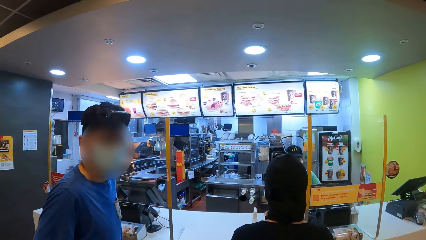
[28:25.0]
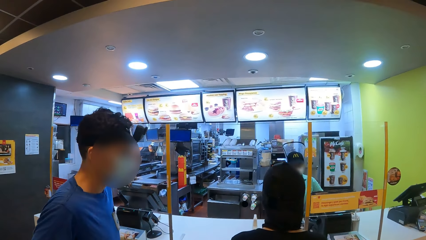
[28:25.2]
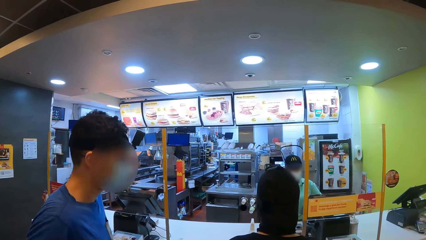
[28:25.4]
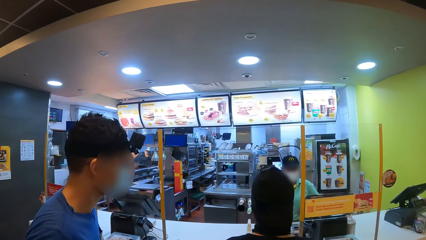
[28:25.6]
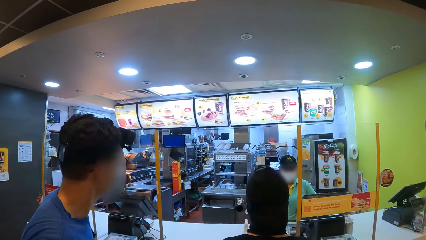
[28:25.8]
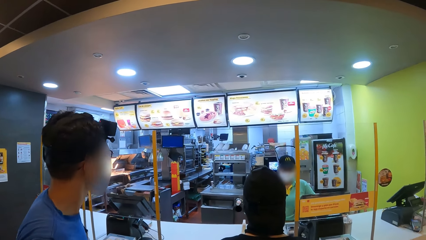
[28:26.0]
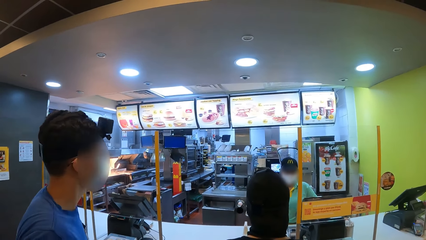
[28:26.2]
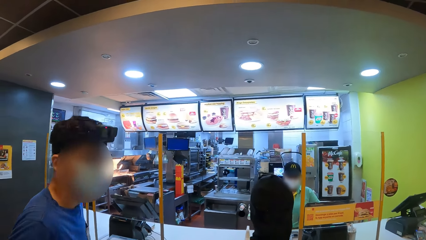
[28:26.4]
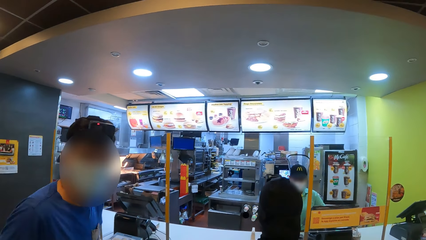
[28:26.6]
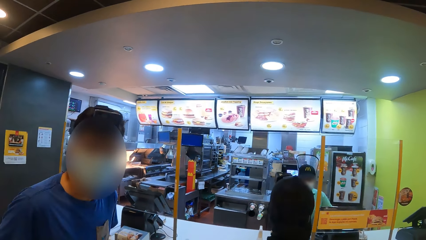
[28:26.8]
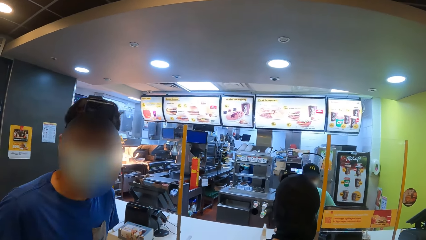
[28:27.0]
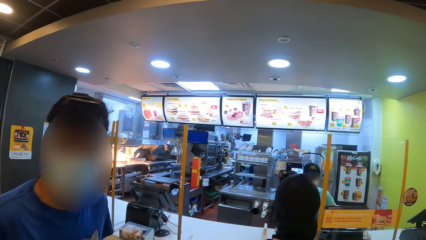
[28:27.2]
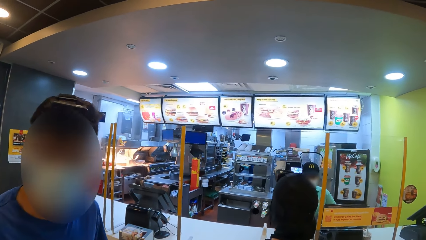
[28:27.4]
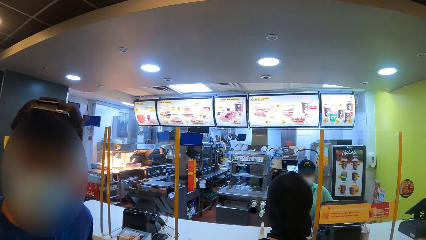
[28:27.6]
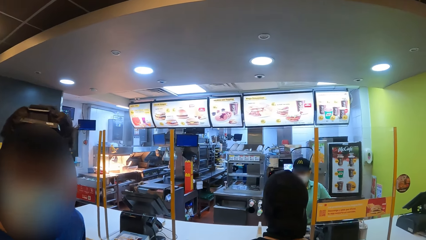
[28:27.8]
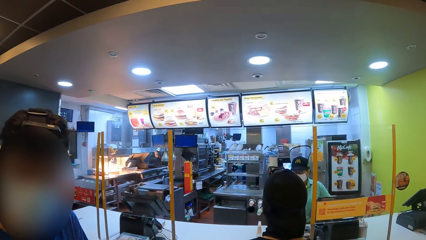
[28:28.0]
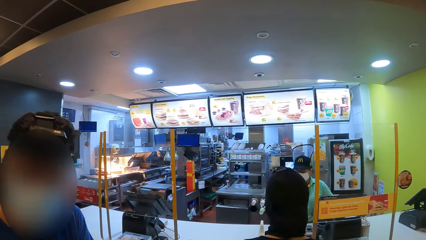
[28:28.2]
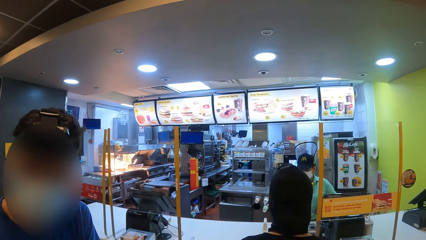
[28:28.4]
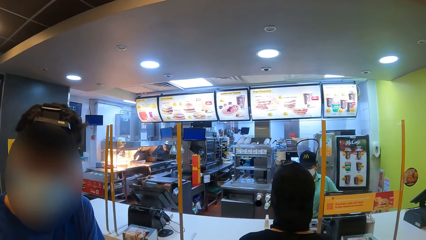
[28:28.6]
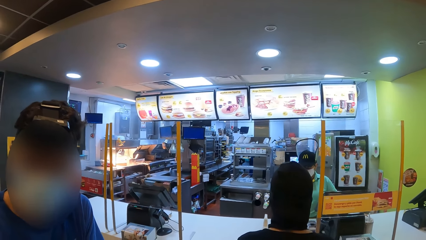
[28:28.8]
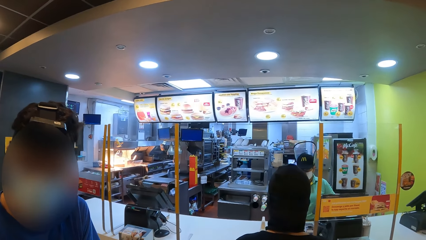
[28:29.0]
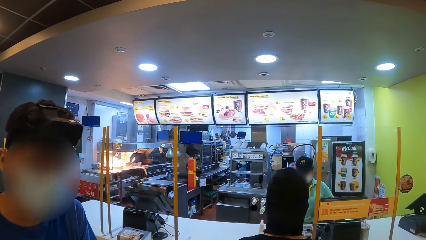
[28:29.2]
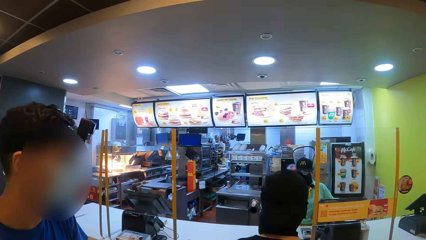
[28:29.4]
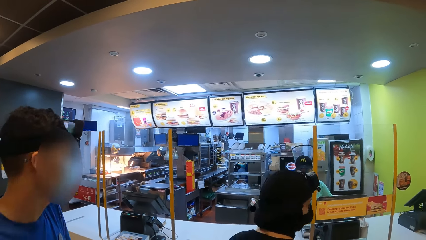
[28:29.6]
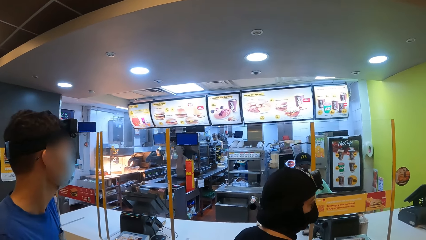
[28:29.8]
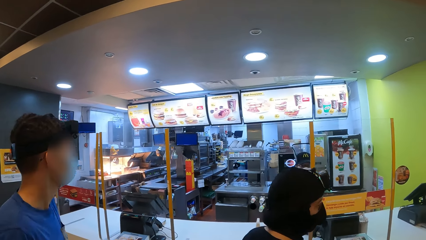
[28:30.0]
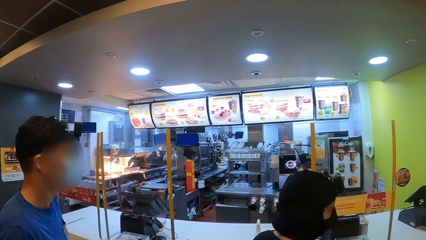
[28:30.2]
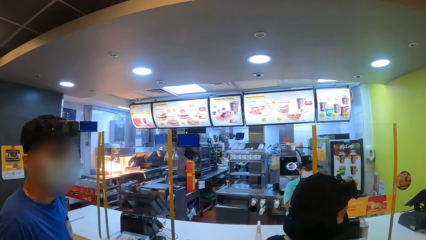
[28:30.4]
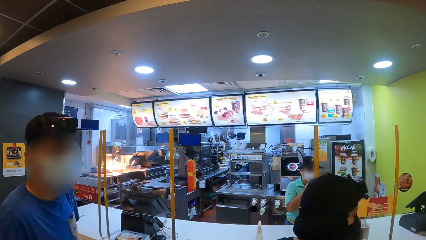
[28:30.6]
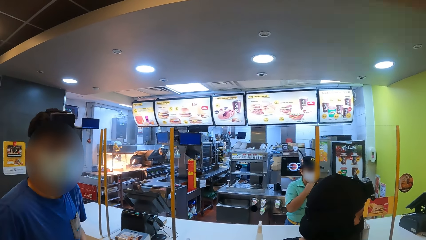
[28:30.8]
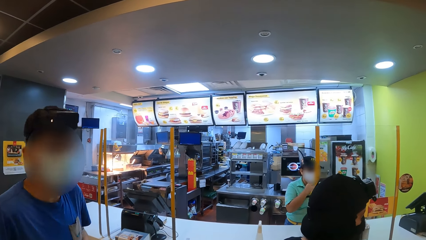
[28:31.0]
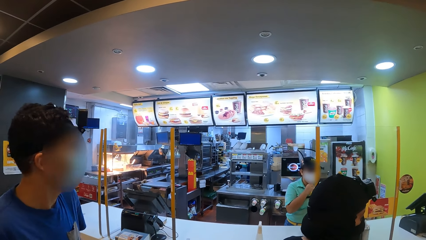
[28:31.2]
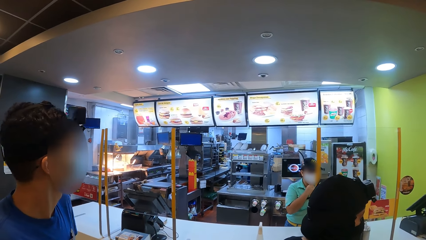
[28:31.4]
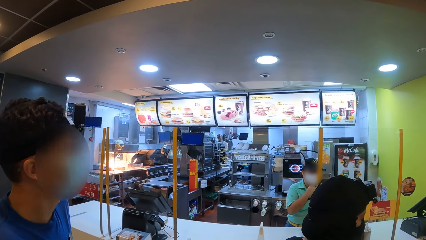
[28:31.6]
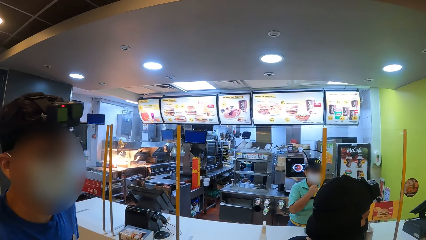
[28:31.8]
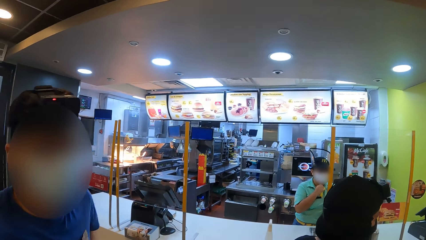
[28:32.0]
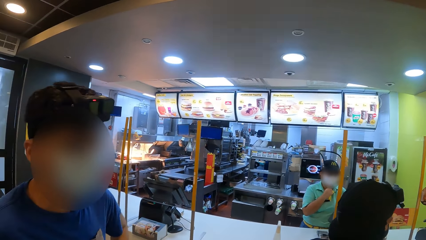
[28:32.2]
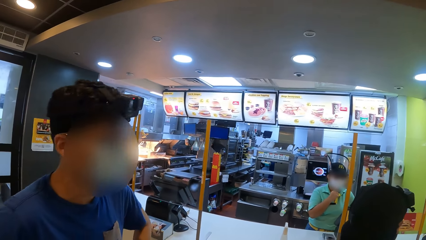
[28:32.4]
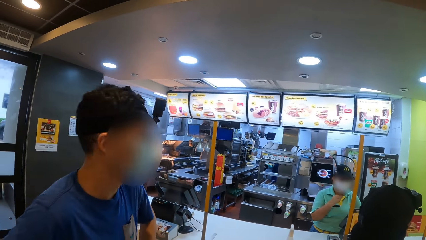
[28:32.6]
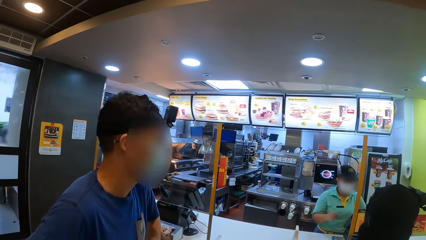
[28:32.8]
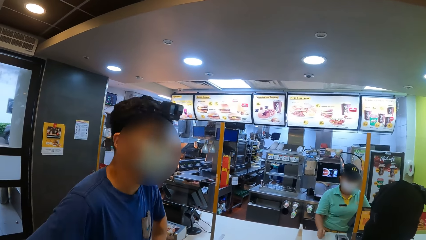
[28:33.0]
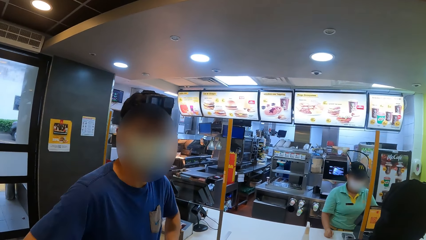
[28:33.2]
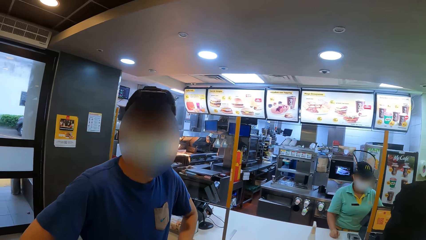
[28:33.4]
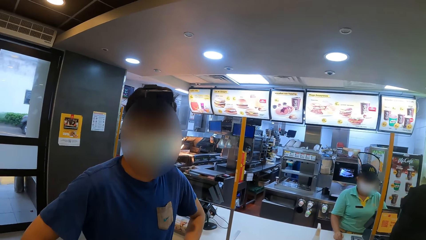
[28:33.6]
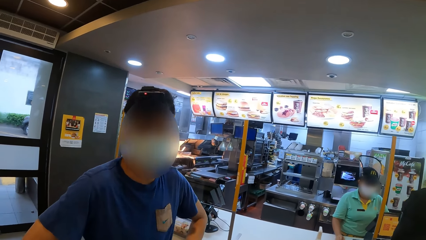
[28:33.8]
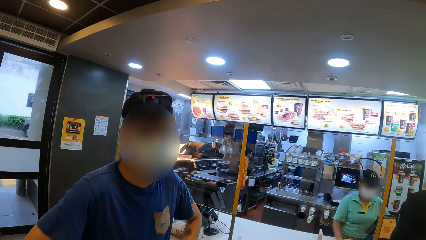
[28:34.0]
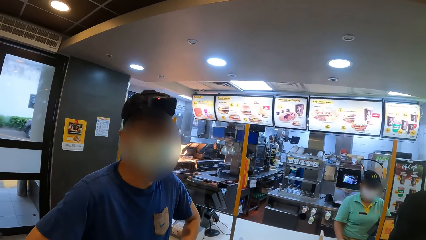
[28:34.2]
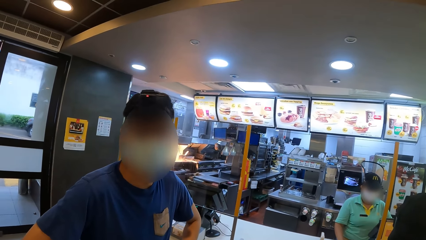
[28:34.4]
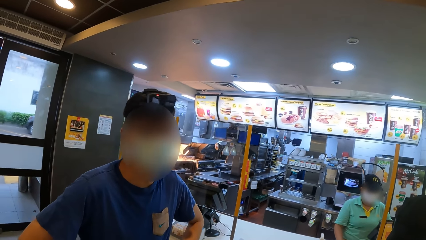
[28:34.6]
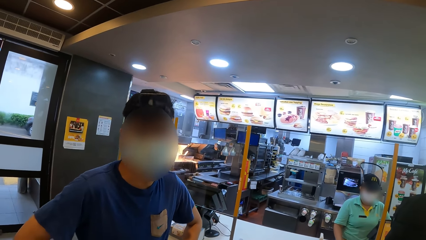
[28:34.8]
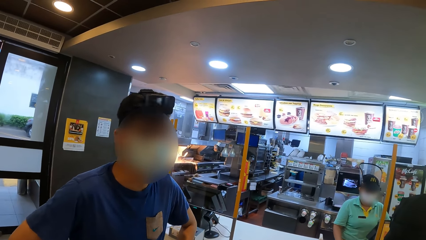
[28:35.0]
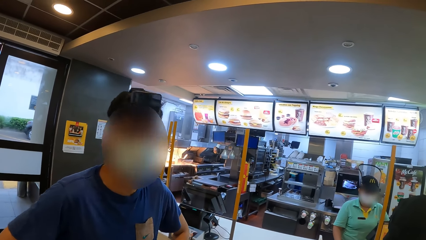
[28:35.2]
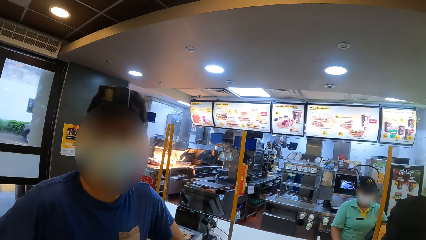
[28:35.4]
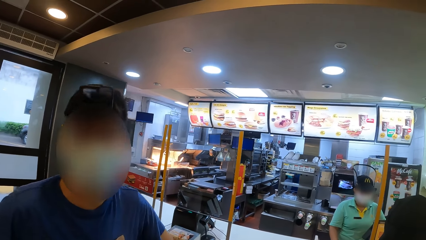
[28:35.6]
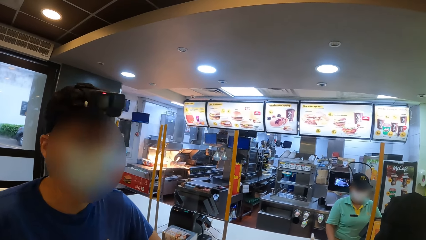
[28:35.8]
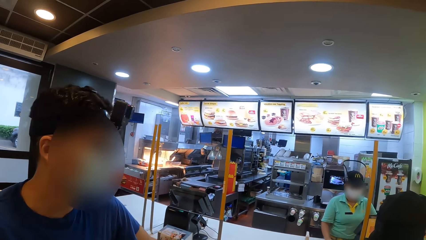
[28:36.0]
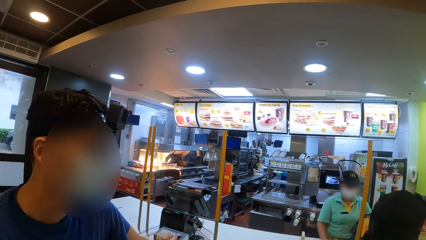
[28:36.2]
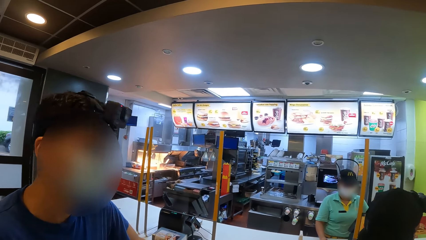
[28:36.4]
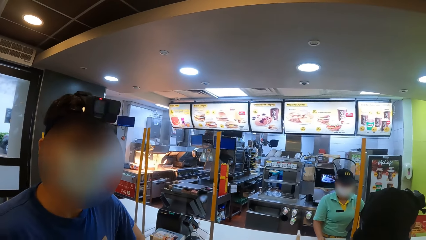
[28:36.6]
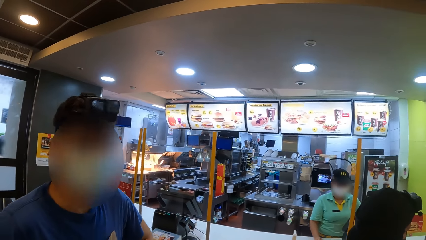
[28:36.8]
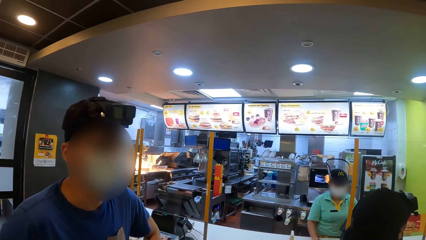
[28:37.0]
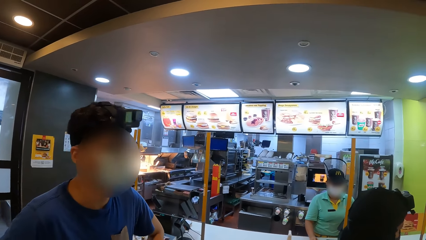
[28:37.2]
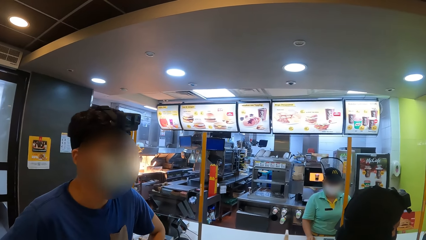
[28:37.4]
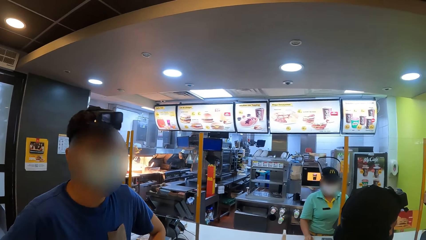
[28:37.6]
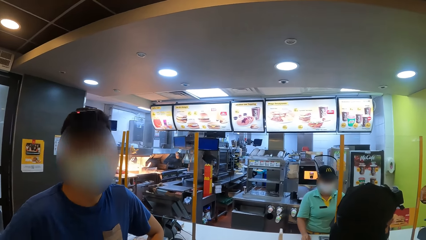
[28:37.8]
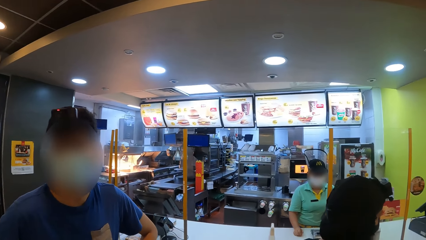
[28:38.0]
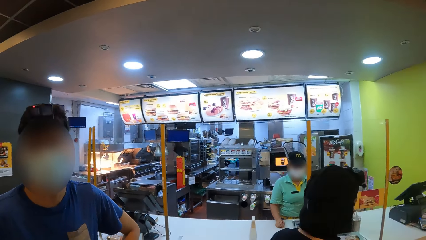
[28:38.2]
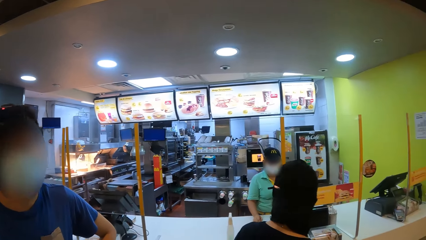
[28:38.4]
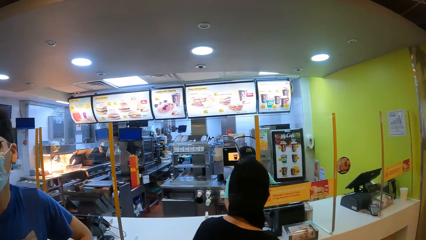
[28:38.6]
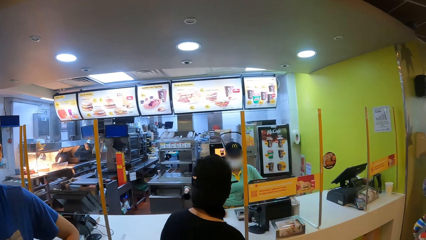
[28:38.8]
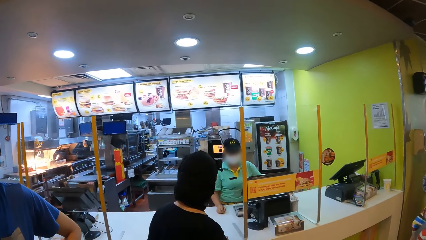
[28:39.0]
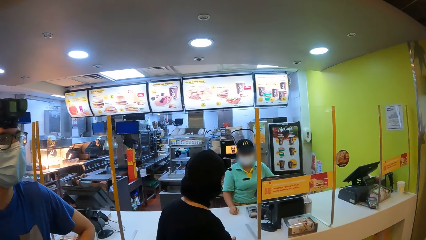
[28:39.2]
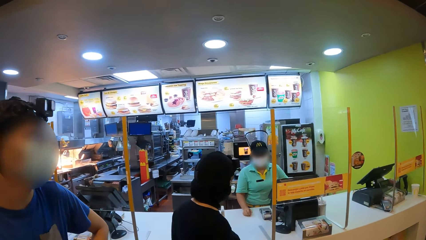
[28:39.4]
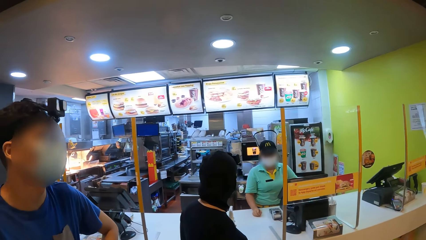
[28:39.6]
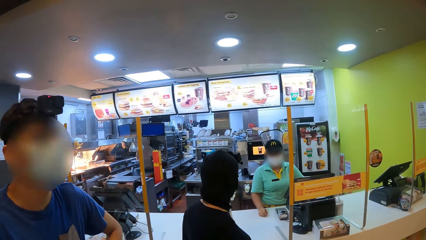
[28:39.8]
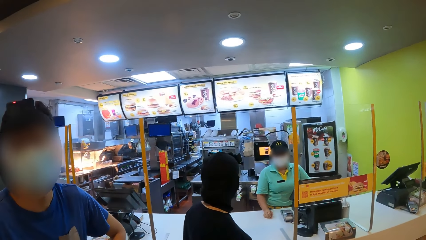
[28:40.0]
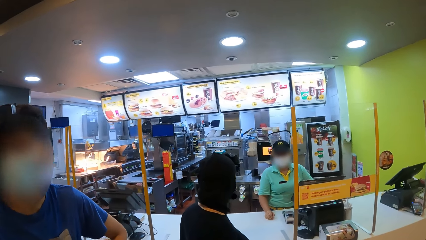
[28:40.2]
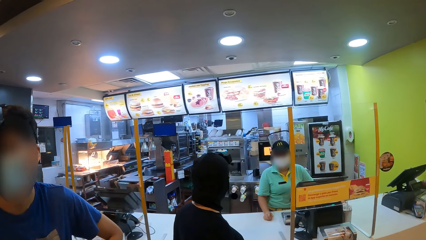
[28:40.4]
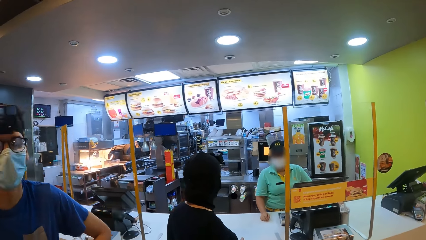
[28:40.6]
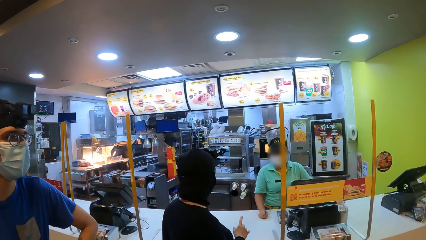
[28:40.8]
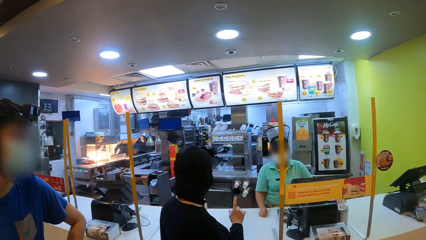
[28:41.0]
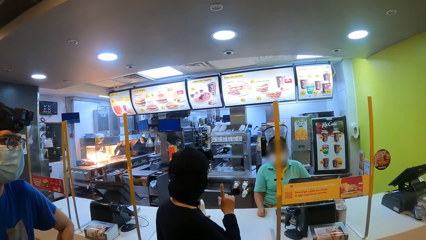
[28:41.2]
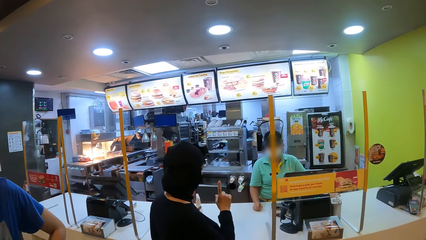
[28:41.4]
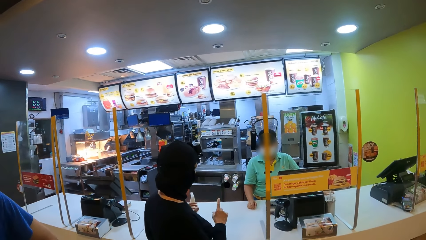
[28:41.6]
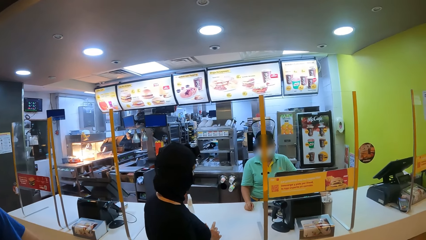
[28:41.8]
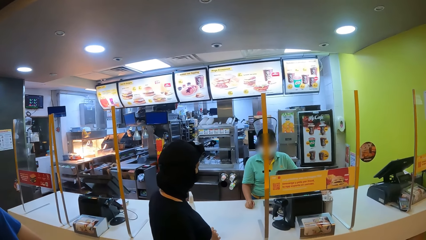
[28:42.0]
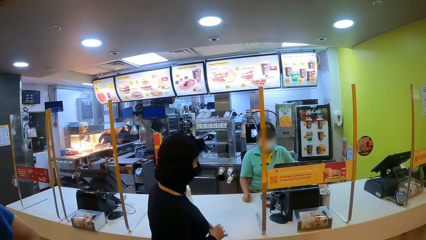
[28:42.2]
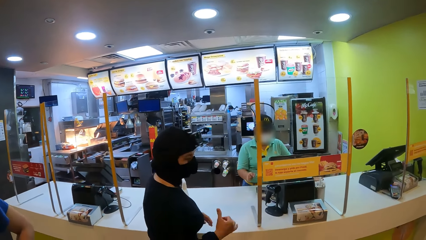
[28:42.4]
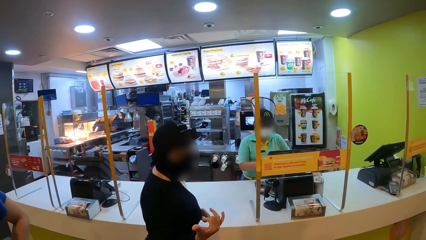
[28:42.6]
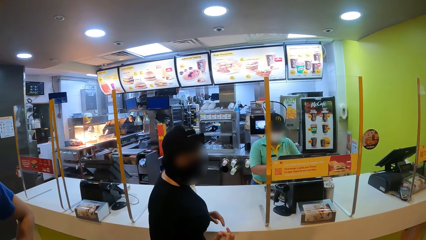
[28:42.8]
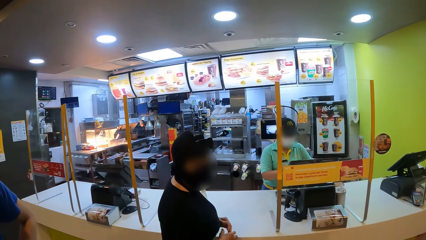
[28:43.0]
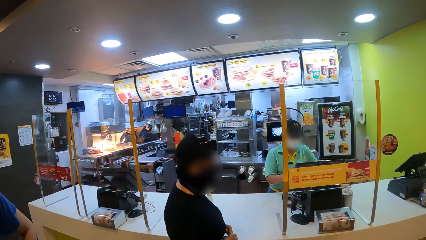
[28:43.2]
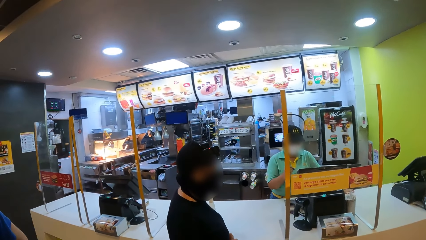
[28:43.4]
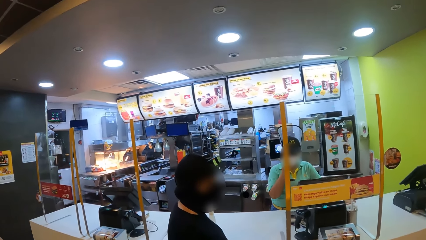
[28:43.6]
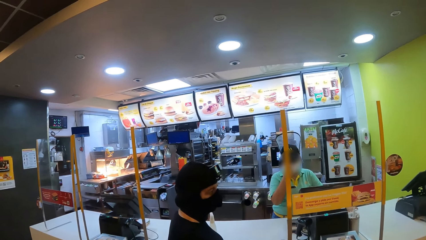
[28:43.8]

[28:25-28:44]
A woman interacts with another woman. The camera wearer looks around. The first woman interacts with a third woman. The first woman signs.
